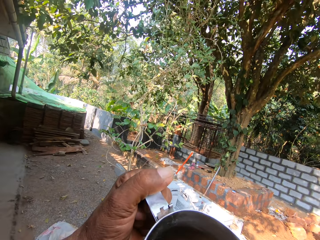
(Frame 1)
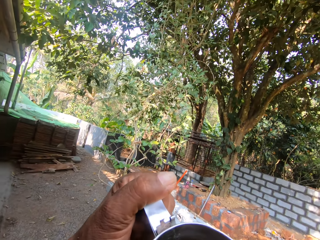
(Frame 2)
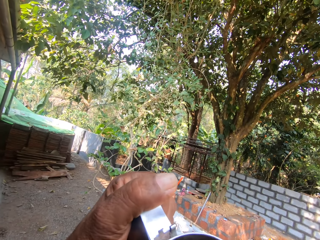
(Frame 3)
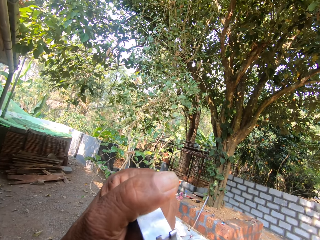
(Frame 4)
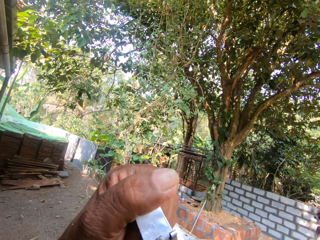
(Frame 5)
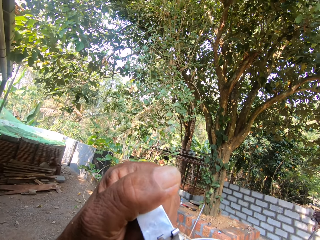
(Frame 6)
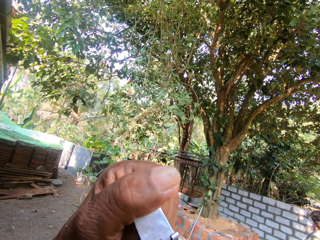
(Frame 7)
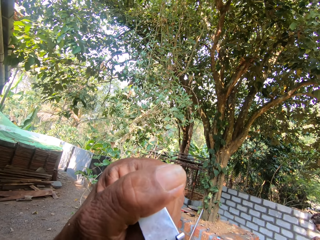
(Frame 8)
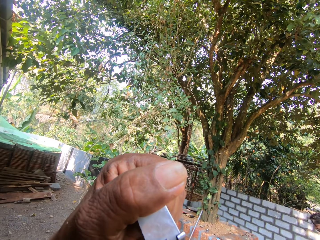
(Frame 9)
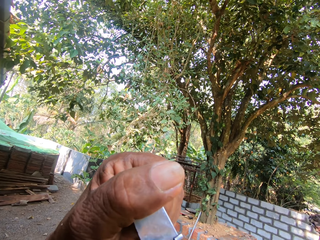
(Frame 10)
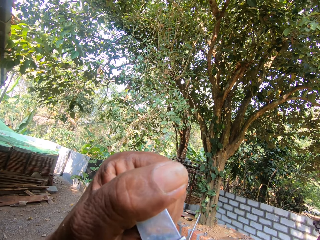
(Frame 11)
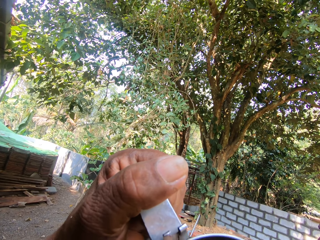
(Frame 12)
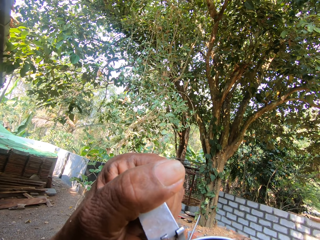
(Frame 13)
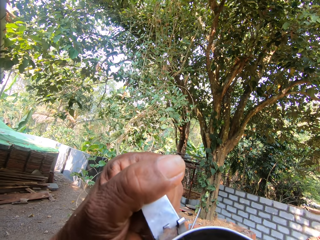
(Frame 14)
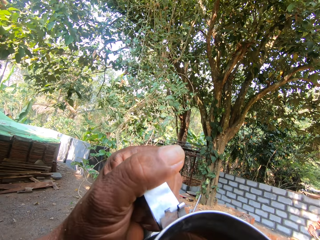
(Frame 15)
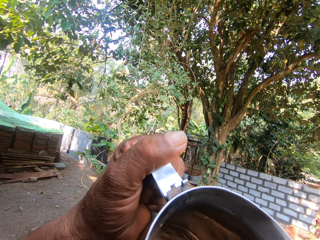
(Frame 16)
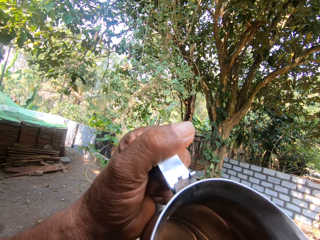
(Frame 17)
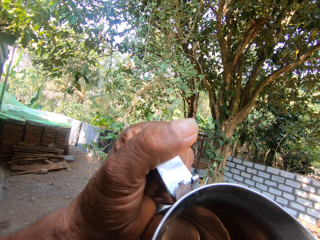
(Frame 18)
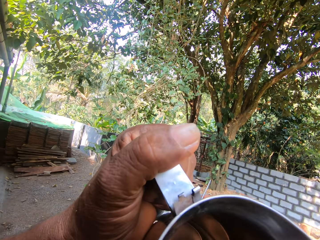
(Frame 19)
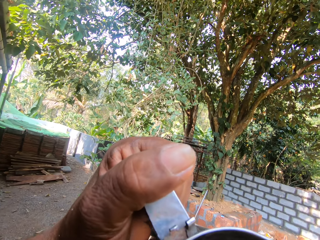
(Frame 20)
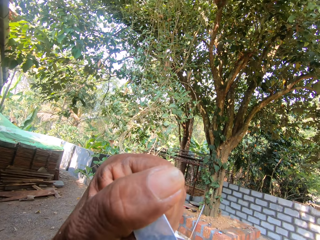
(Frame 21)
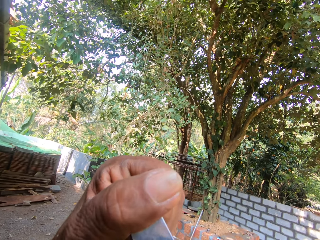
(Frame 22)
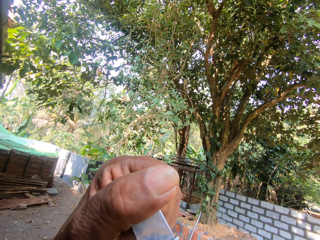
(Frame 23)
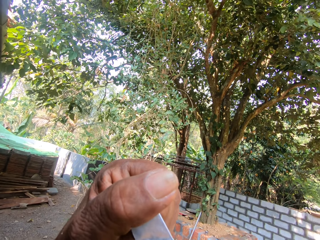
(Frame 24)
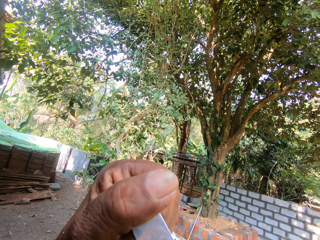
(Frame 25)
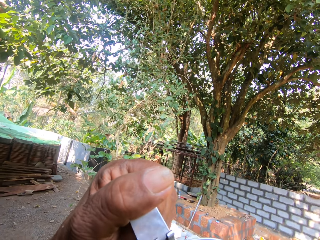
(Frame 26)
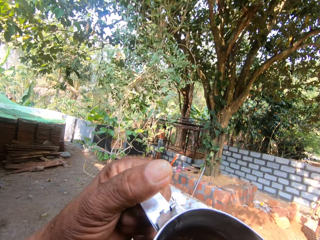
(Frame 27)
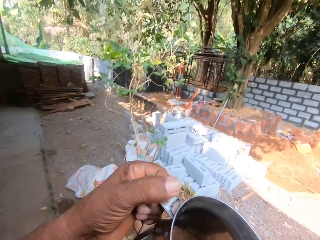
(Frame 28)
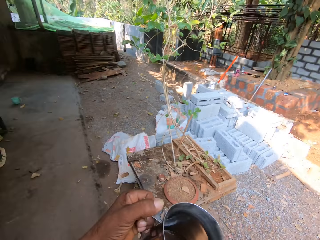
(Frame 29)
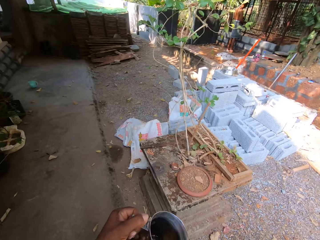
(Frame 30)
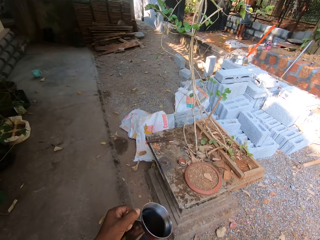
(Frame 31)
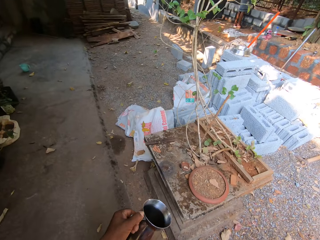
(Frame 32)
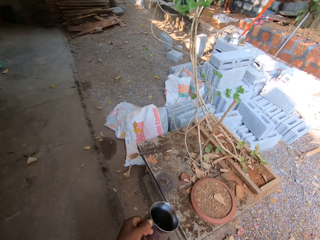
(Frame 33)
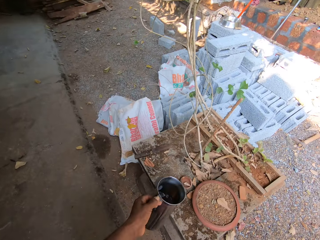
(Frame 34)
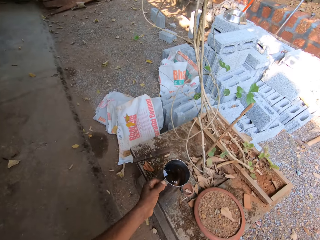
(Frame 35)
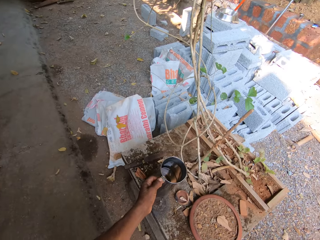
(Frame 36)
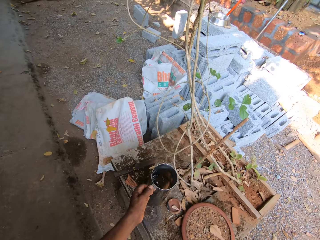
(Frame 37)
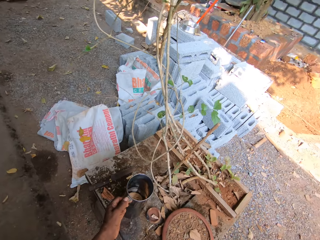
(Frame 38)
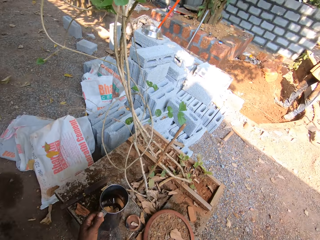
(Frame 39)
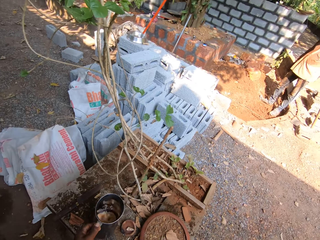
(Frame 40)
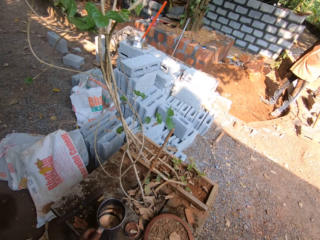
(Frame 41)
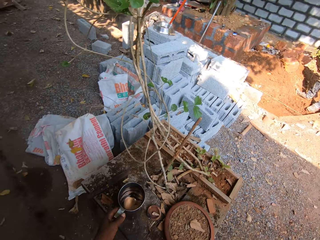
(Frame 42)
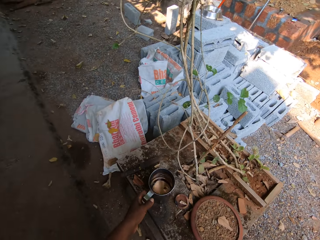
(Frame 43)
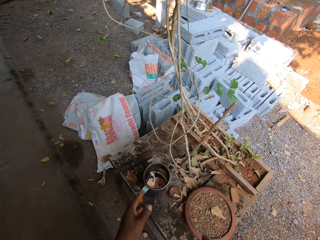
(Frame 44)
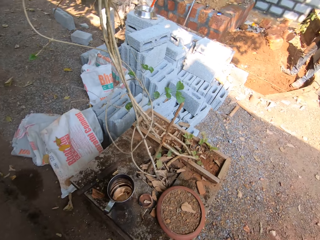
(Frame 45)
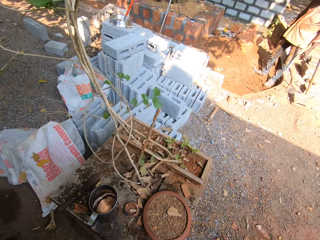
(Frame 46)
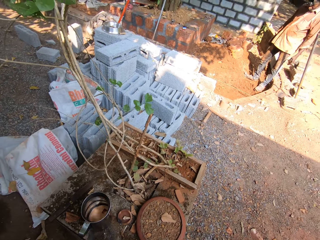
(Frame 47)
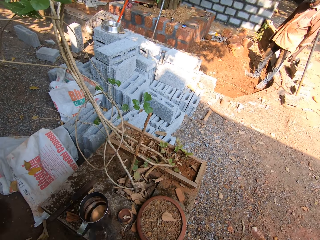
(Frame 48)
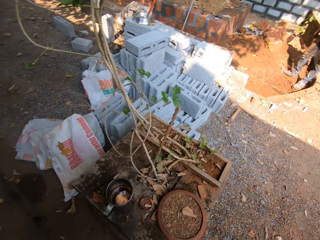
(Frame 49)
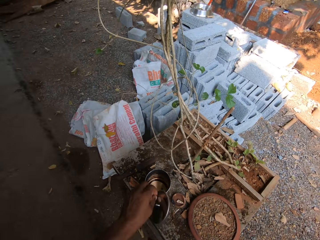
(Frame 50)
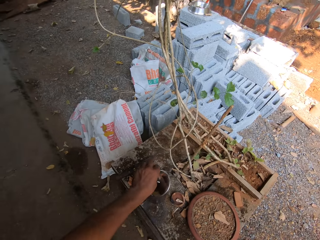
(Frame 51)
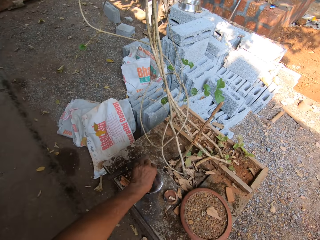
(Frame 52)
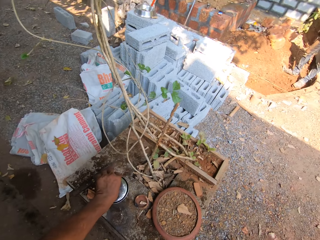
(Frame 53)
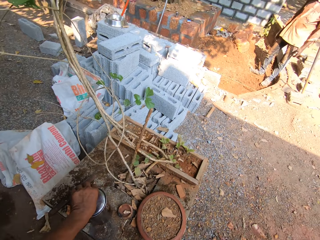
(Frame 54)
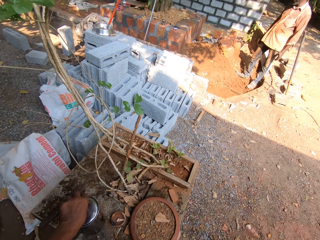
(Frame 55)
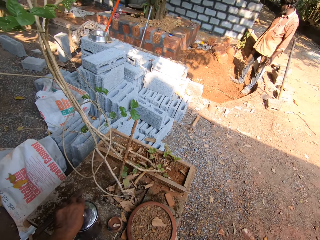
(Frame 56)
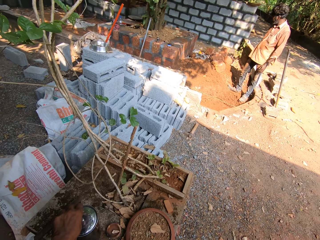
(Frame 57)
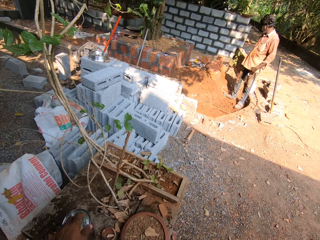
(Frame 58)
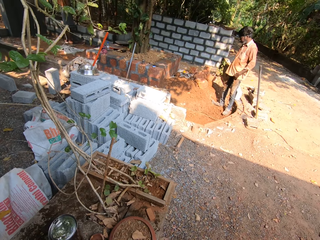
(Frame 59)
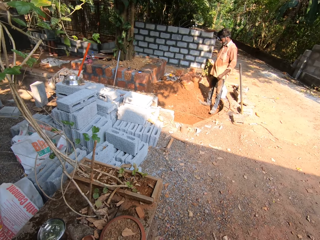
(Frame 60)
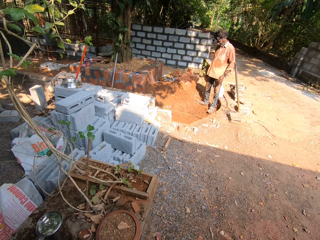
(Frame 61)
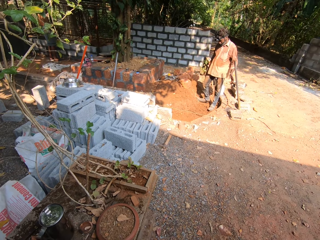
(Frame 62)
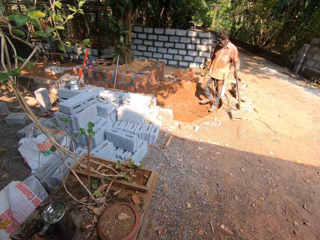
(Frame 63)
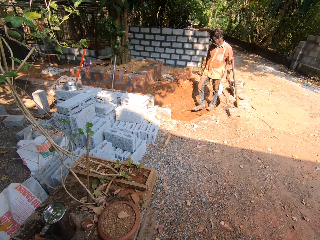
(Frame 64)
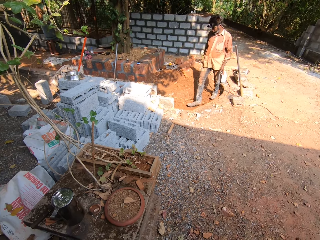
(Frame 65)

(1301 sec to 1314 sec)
The camera wearer drinks from the steel cup in his left hand. He interacts with a man and another man. He drops the steel cup on a brick structure with his left hand. He looks around. He covers the steel cup with the cover in his left hand.

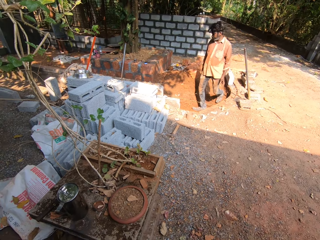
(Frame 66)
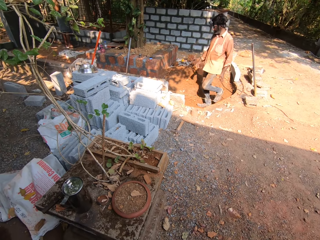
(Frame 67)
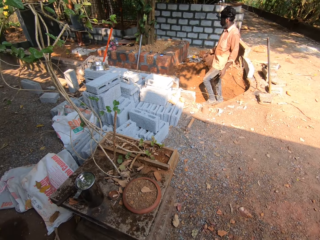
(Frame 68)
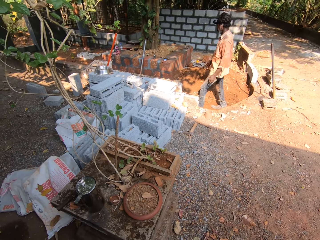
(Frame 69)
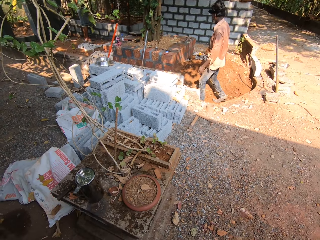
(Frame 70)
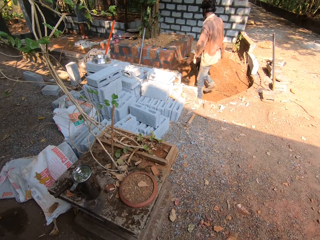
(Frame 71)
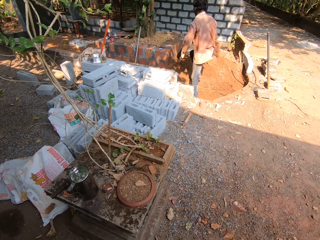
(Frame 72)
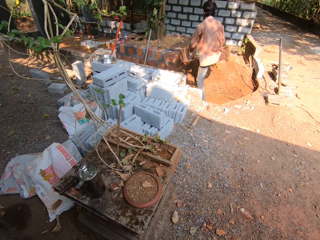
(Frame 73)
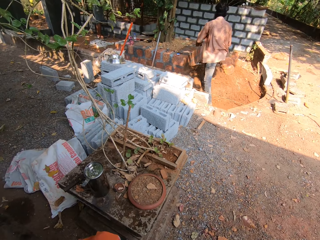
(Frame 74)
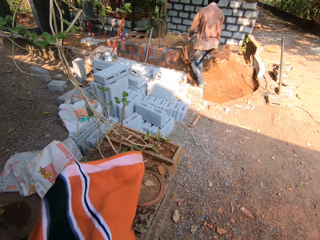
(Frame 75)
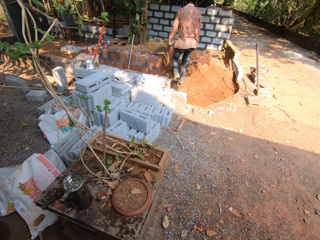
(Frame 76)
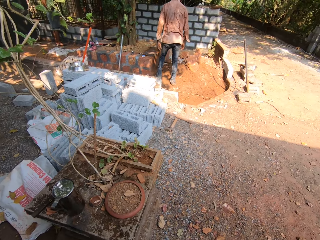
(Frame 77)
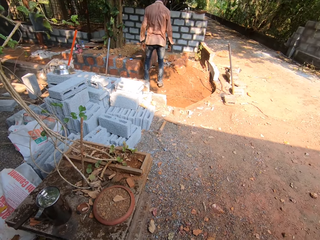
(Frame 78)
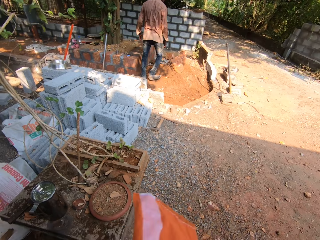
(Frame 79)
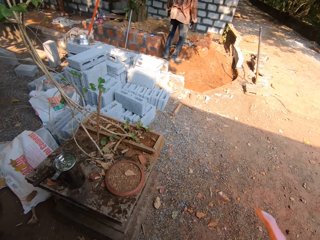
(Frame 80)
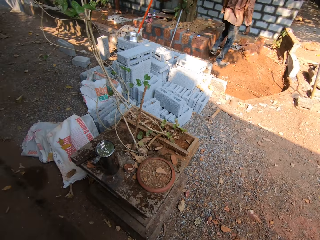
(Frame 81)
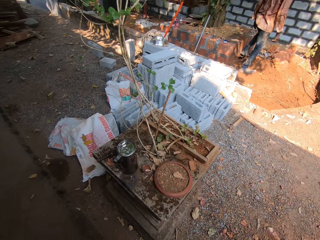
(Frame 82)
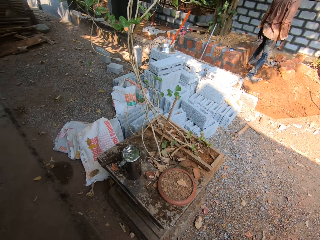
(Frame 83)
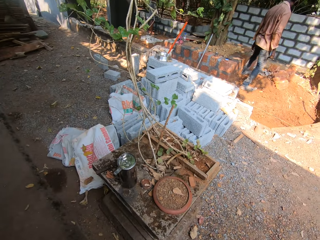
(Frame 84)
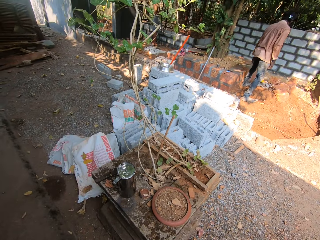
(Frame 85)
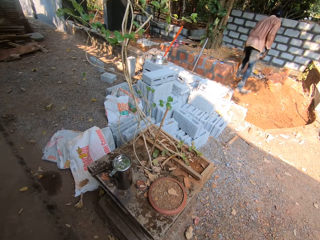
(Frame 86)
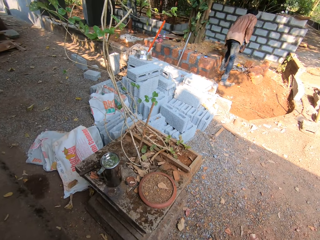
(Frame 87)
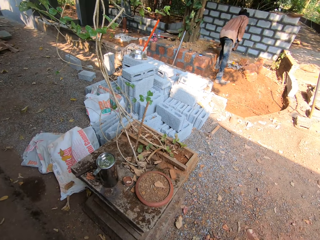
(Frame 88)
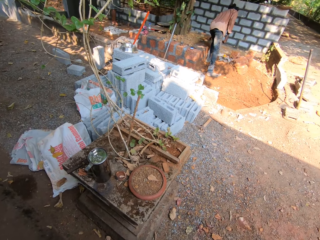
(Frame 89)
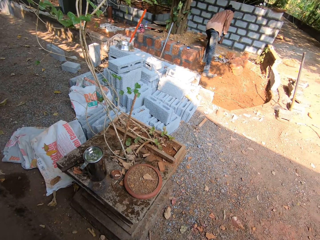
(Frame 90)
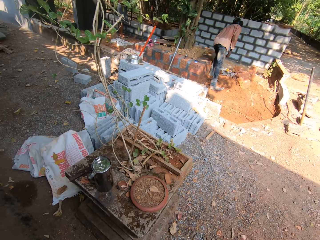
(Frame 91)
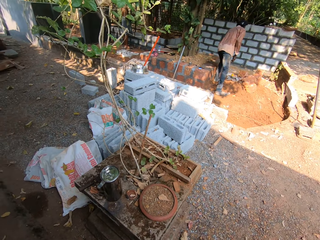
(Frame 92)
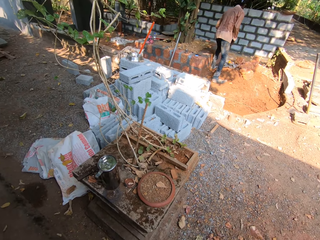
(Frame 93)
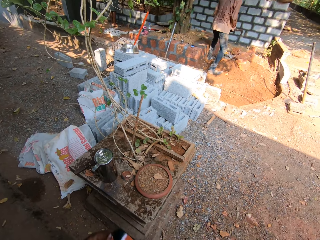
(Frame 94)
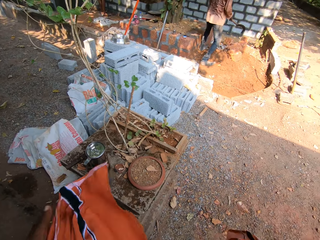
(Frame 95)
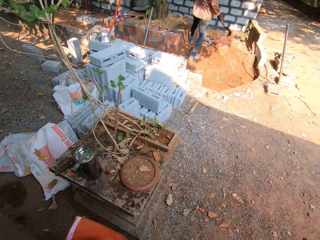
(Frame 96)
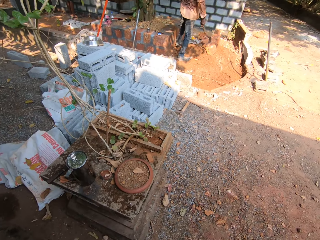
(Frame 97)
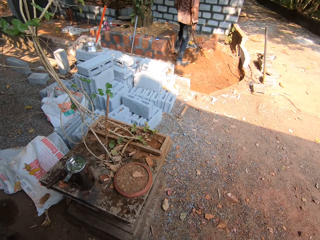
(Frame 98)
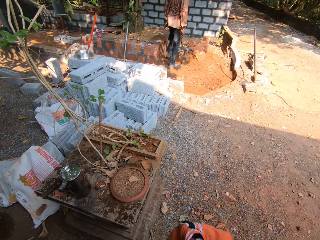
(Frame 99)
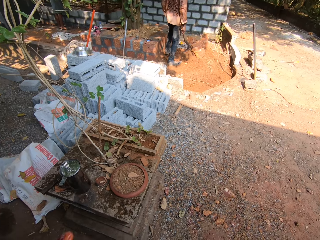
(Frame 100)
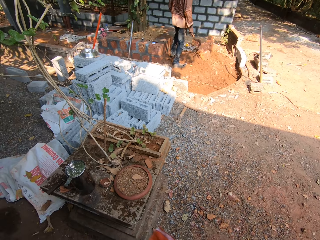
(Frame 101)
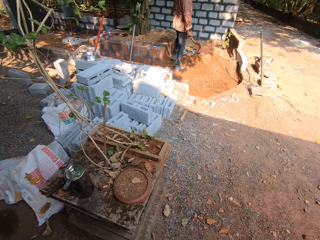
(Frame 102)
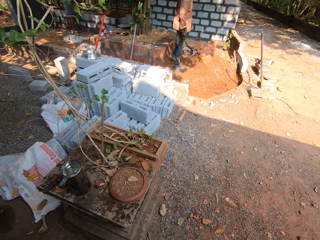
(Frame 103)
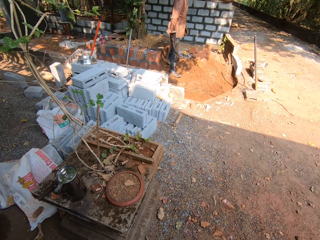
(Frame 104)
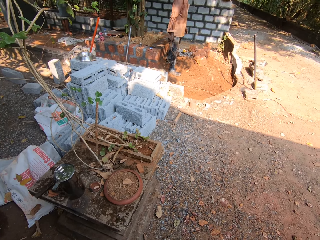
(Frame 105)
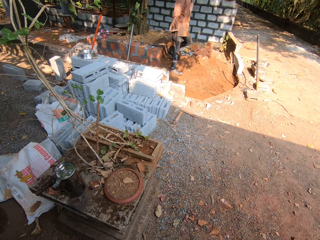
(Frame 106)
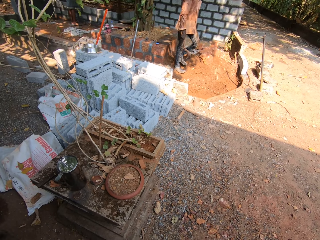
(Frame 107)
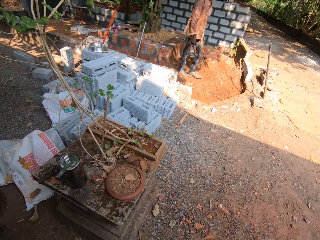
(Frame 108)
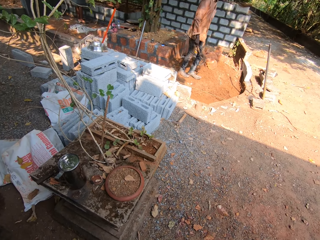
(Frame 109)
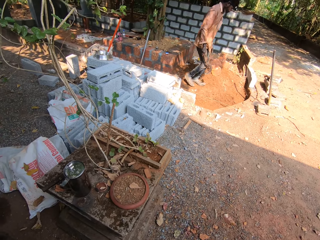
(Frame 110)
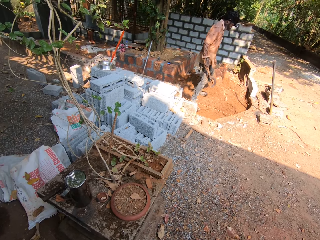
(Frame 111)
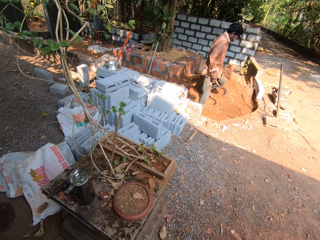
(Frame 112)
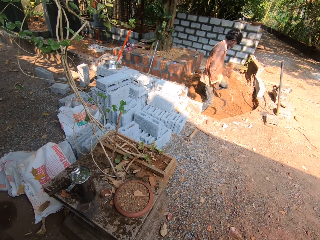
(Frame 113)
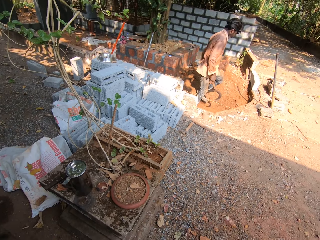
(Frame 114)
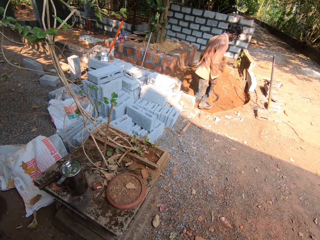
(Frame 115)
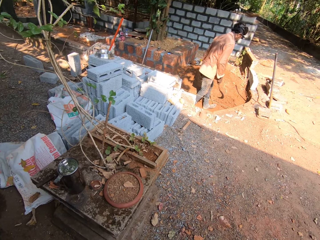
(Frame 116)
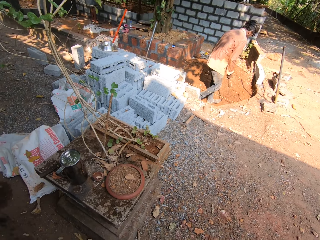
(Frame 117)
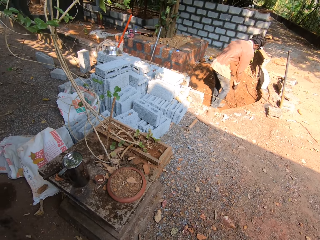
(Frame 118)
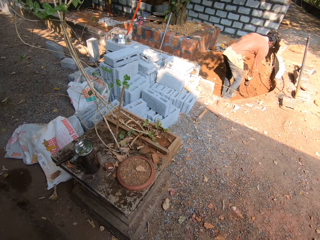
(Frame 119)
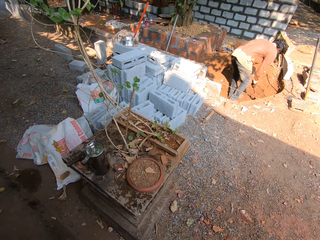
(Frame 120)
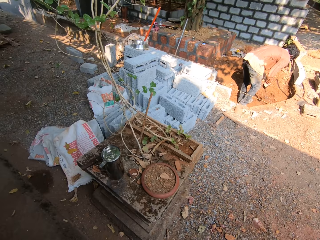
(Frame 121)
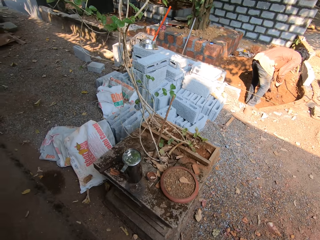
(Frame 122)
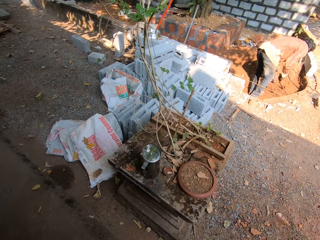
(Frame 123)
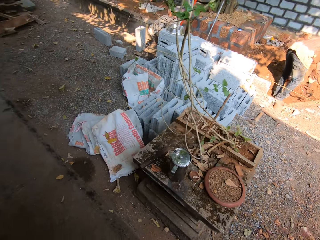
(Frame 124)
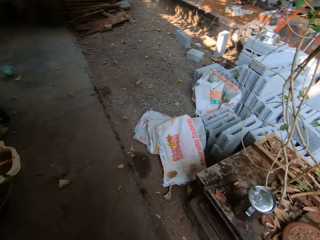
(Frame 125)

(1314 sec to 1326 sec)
A man walks around. The camera wearer adjusts the orange tehmat on his waist with both hands. The man picks up a sickle from a wall with his left hand. The camera wearer reties the orange tehmat on his waist with both hands. The man holds the sickle with his right hand. The man cuts weed roots with the sickle in his right hand.
